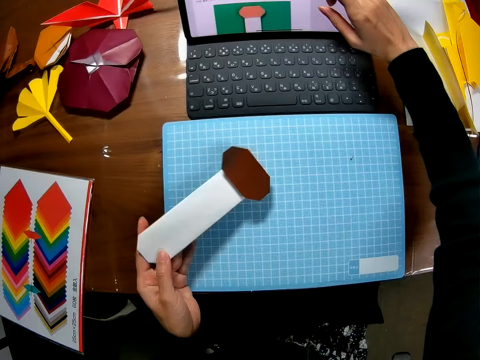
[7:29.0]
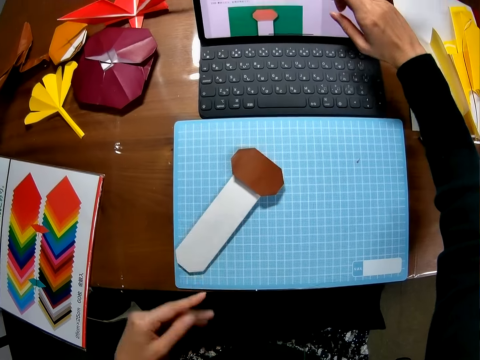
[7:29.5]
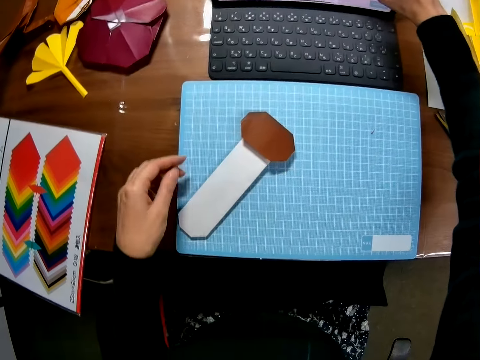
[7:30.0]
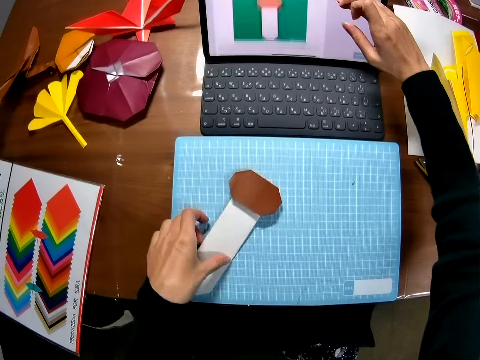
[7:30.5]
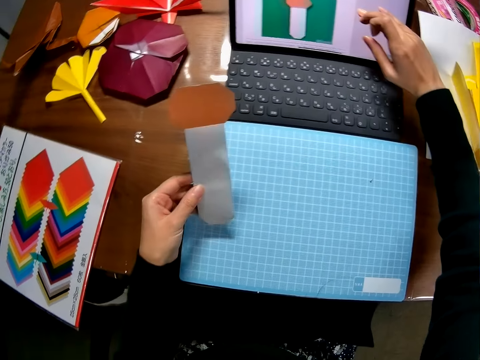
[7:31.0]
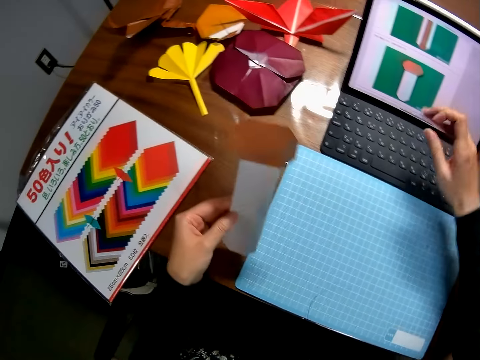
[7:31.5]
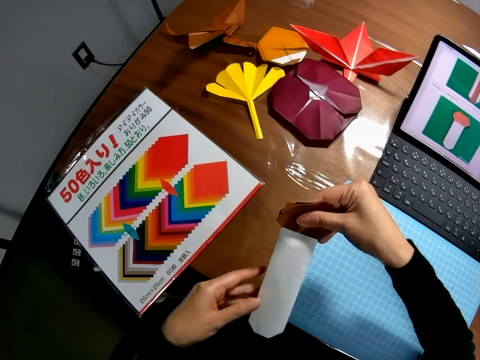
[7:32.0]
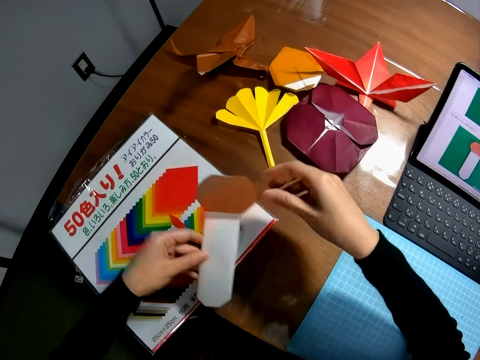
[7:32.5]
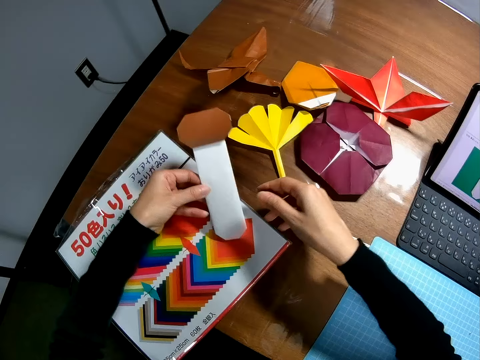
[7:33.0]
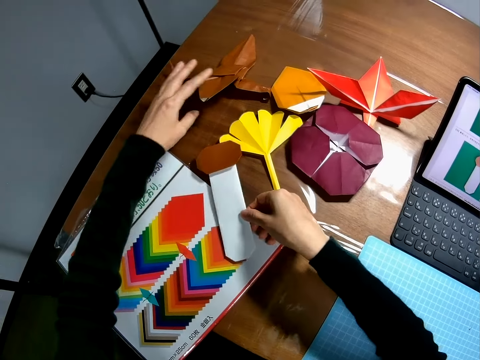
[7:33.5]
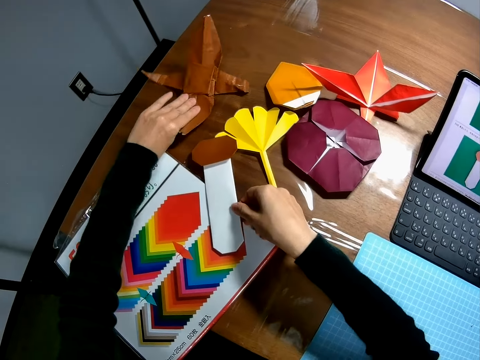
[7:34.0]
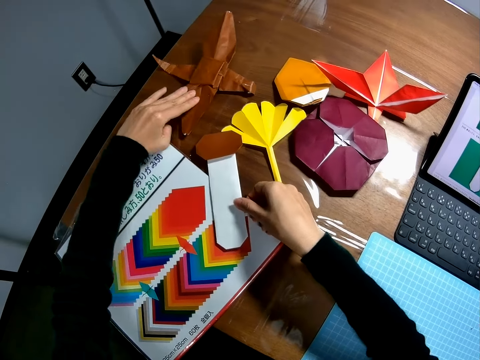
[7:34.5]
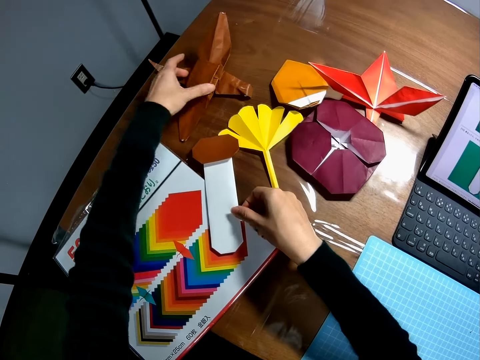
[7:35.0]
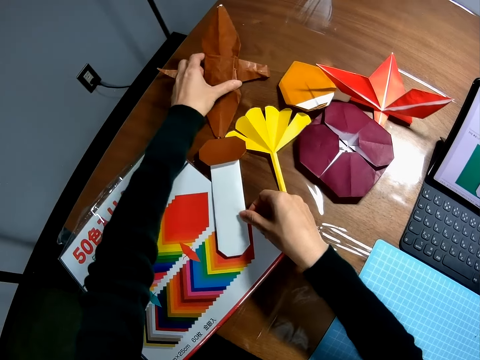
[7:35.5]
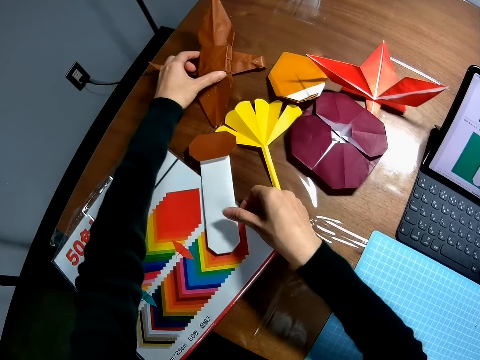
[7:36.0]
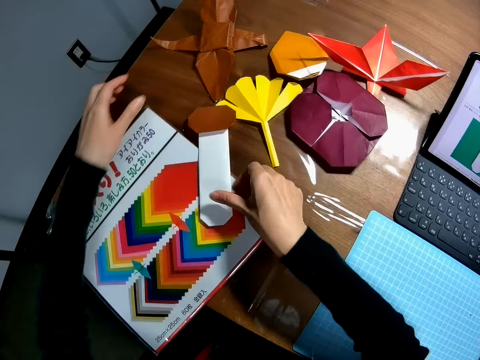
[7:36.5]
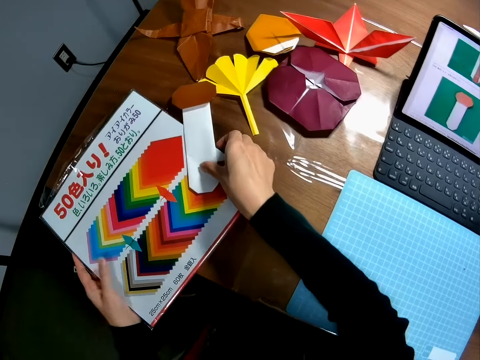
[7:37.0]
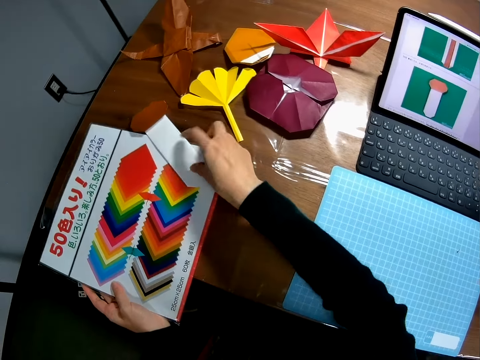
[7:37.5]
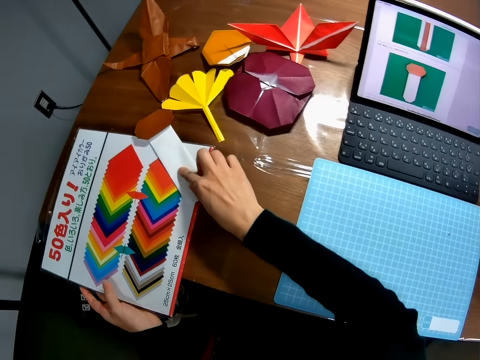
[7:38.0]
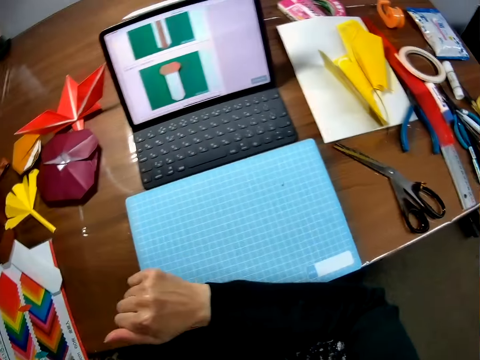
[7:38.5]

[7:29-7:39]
The camera wearer turns the paper or paper craft upside down on the table with her left hand. She places the paper craft on the cutting mat. She picks up the folded paper from the table. She lifts the paper craft. She holds the paper craft with both hands. She places the paper craft on the manual. She moves the crafted paper on the table with her left hand. She drops the paper on the table. She moves the paper craft with her right hand. She adjusts the paper pack on the table. She moves the manual and the paper craft.

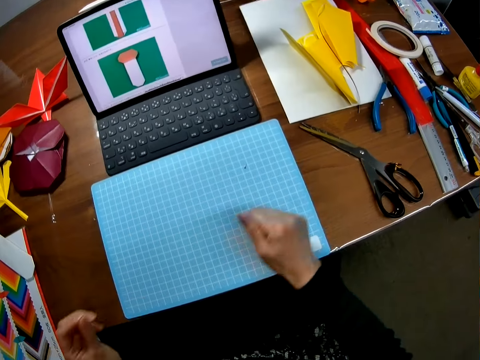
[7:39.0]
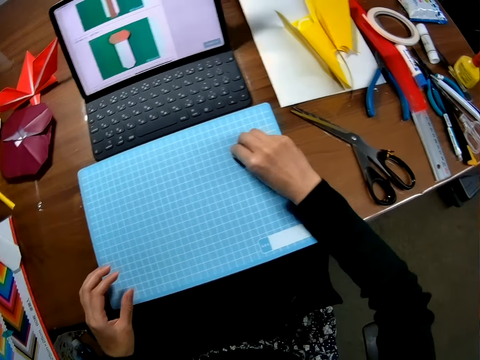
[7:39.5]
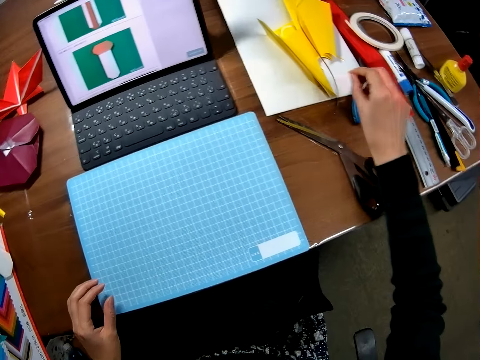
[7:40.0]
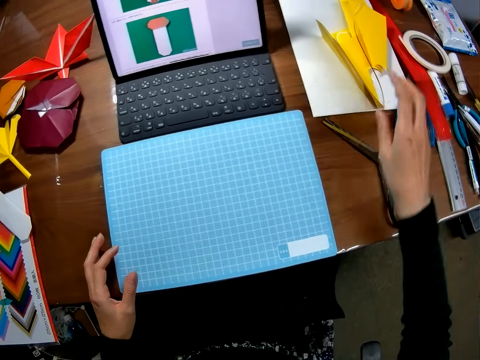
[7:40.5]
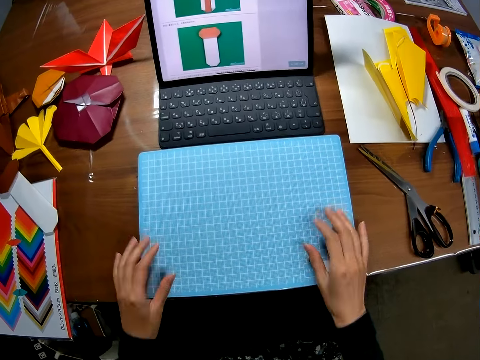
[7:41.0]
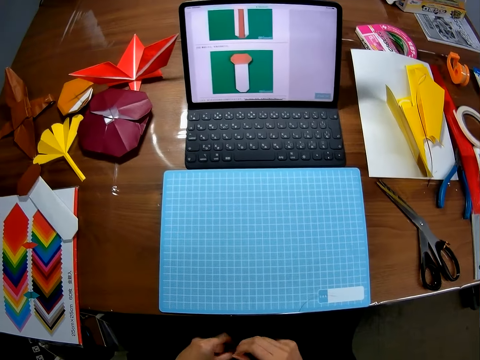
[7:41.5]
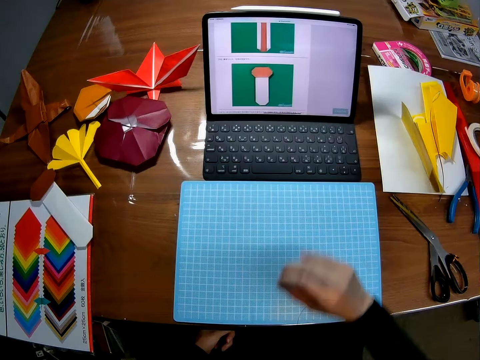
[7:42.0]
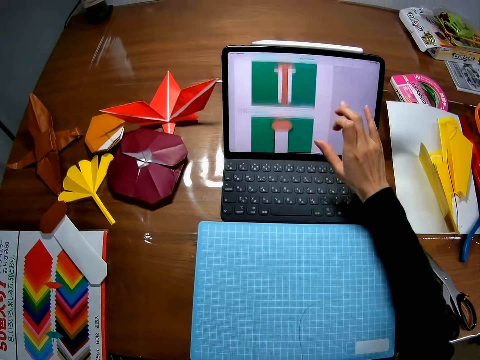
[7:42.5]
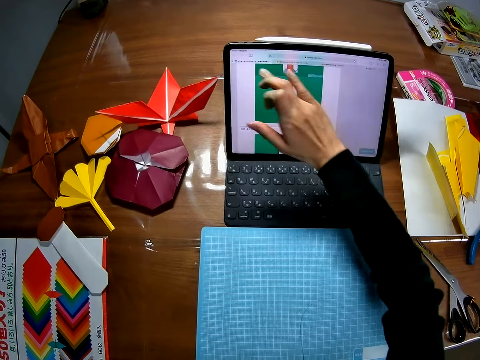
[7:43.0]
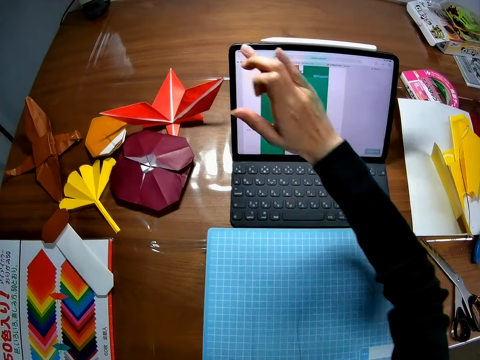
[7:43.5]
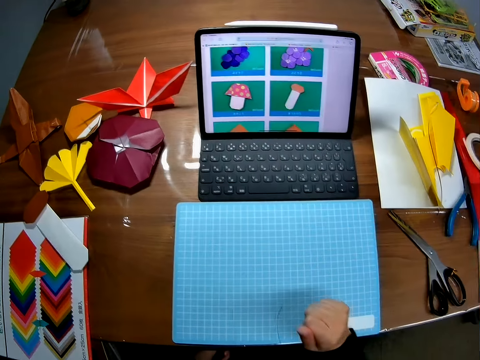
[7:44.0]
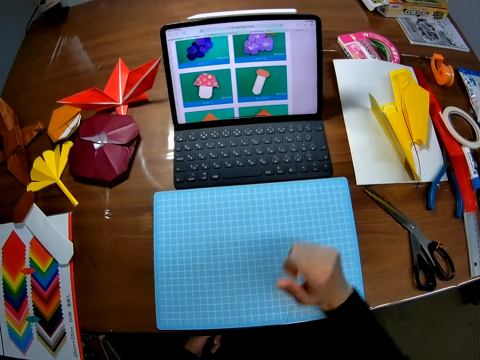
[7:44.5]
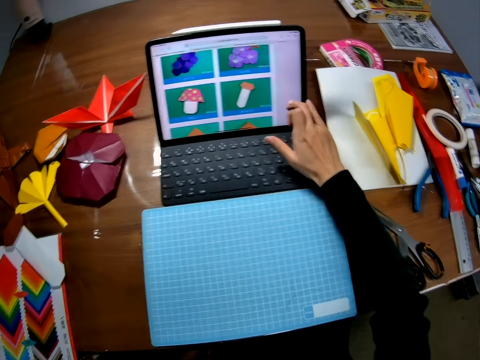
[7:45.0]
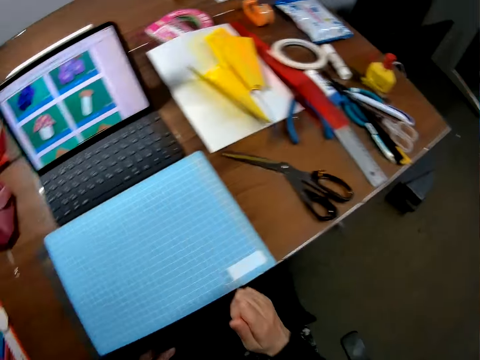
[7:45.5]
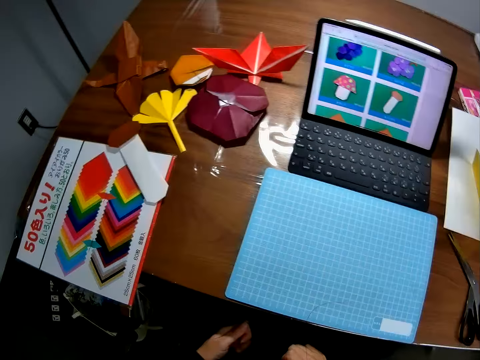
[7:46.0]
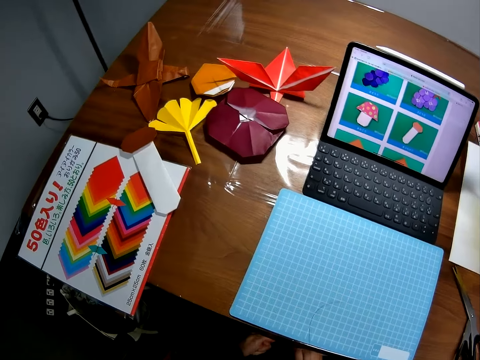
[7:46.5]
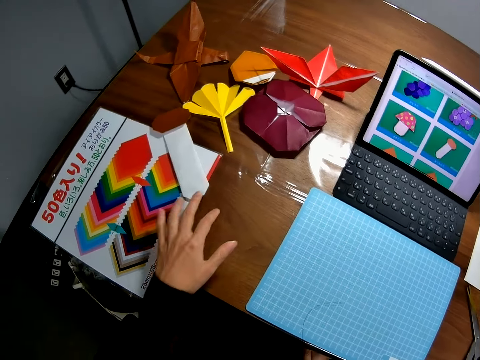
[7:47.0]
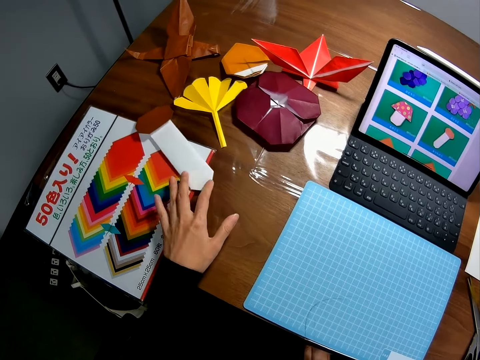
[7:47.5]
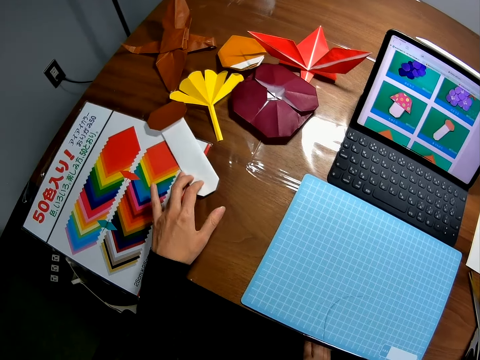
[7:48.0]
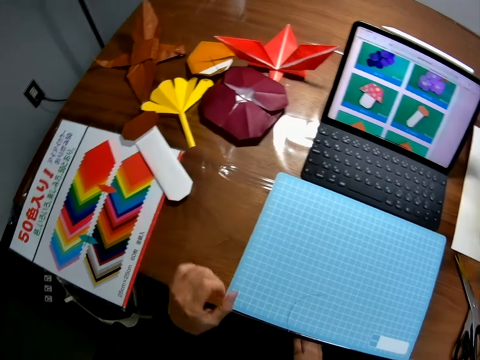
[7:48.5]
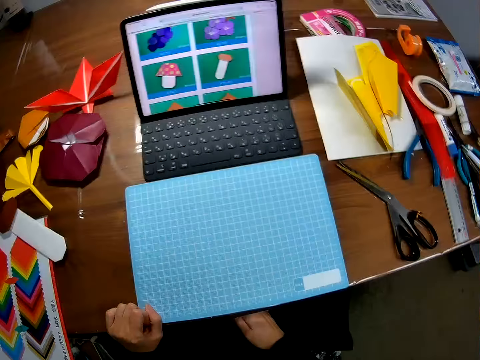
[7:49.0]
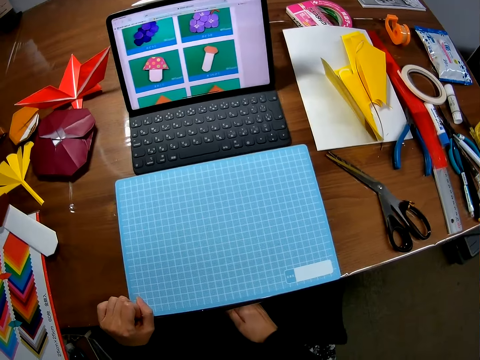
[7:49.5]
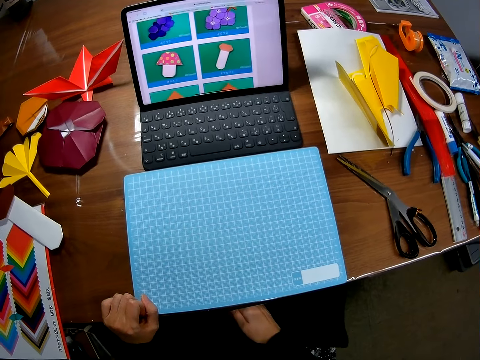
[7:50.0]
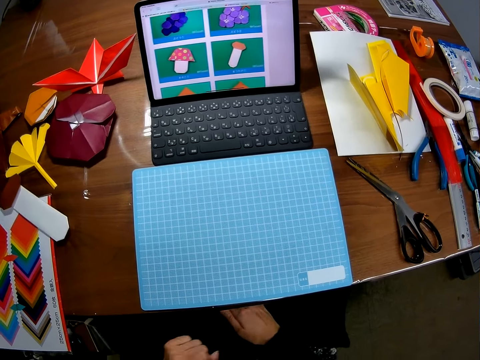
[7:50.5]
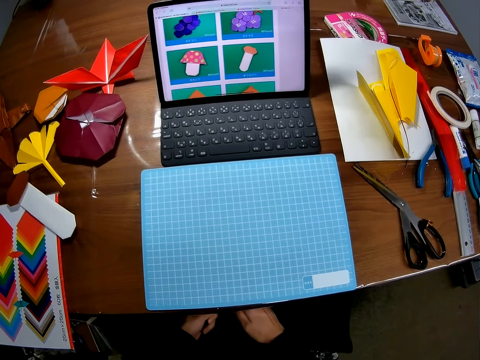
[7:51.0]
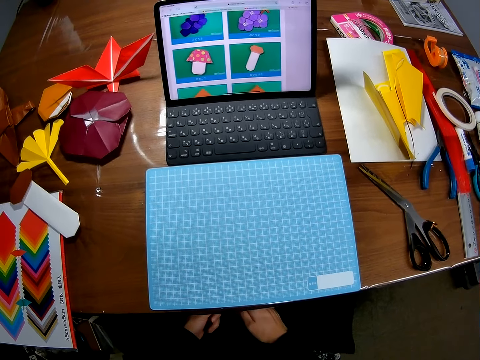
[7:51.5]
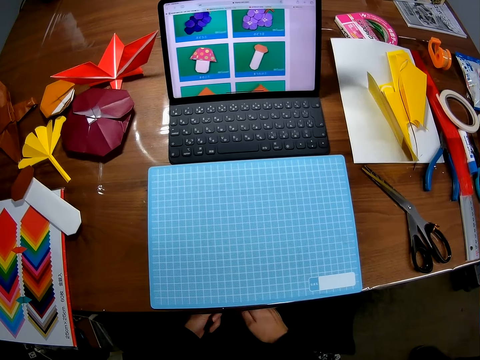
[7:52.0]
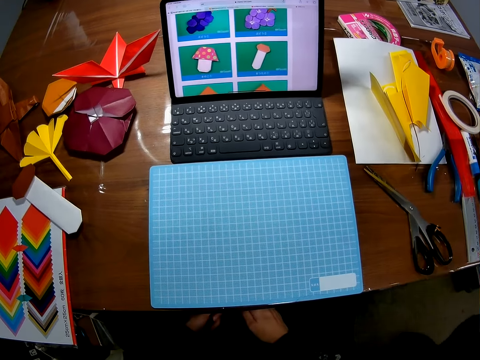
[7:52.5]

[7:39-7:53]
The camera wearer picks up the paper particles on the table. She drops the particles on the table. She moves her hand below the table. She scrolls down the screen of a laptop. She touches her laptop screen with her right finger. She taps on the left side of the laptop screen. She rests her hand on the edge of the table. She stretches her hand out towards the laptop. She moves her hand below the table. She moves the crafted paper on the table. She rests her left hand on the edge of the table. She moves her hand below the table. A person walks towards the table.
